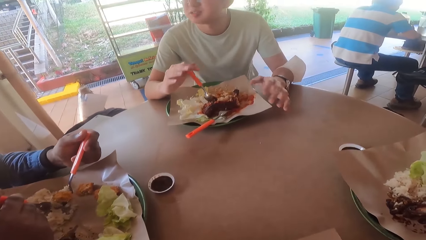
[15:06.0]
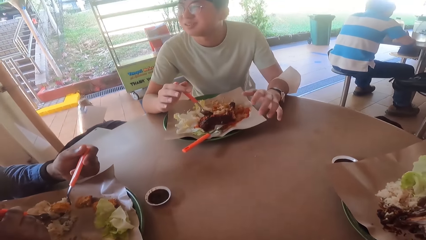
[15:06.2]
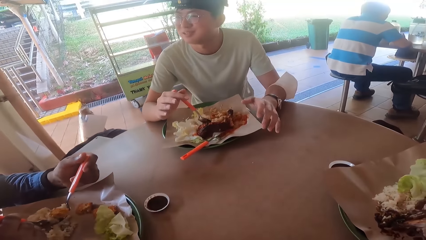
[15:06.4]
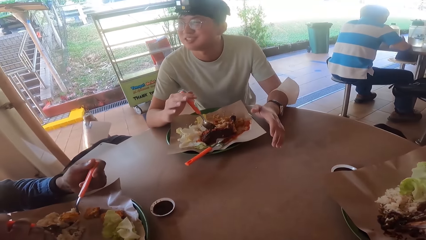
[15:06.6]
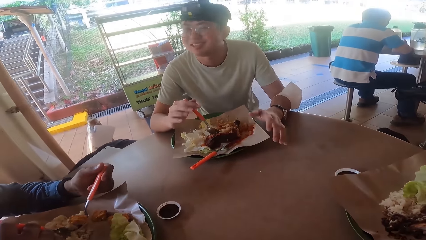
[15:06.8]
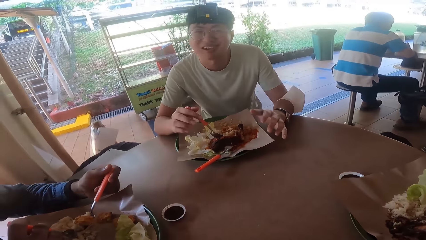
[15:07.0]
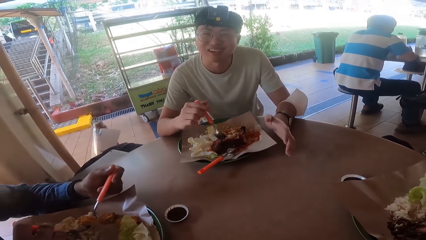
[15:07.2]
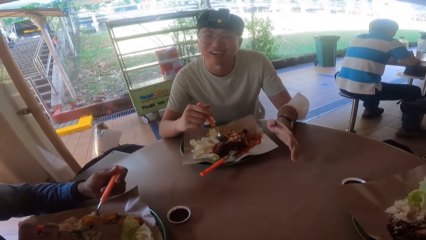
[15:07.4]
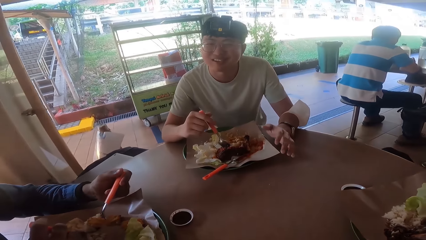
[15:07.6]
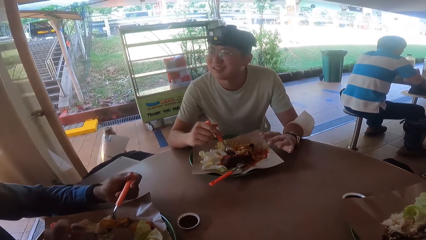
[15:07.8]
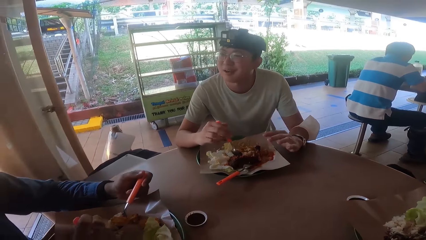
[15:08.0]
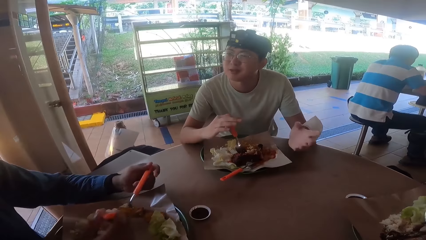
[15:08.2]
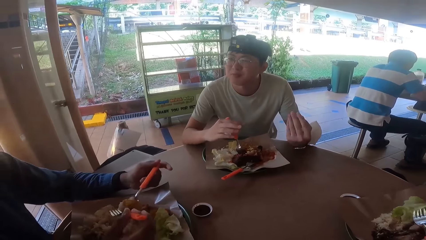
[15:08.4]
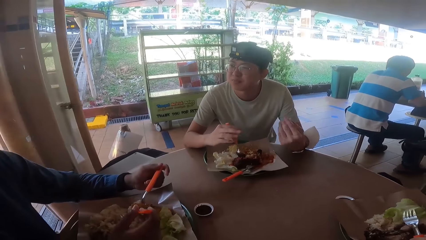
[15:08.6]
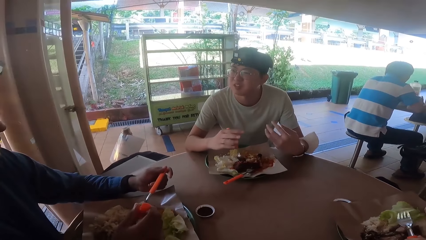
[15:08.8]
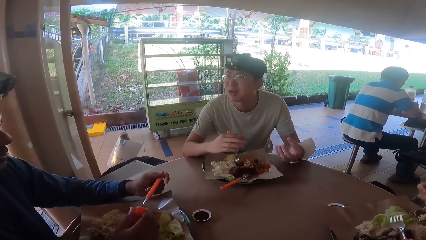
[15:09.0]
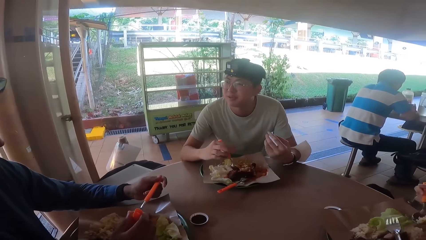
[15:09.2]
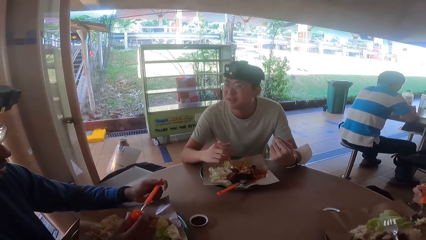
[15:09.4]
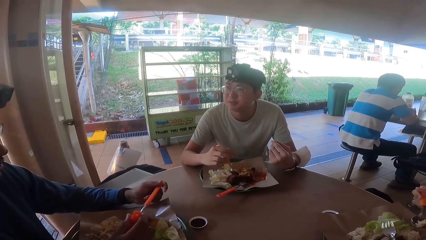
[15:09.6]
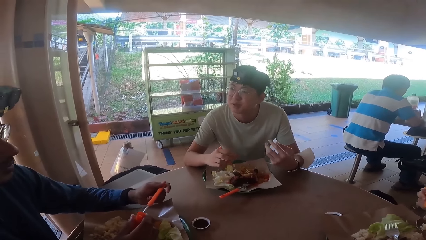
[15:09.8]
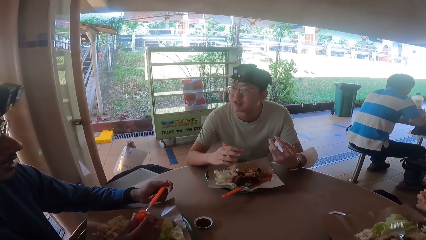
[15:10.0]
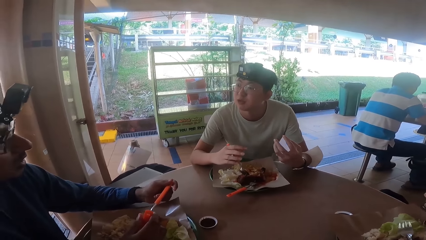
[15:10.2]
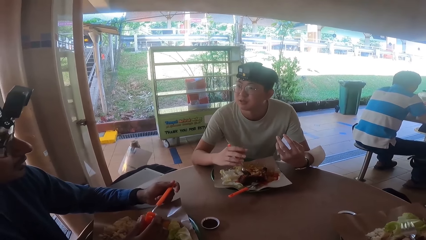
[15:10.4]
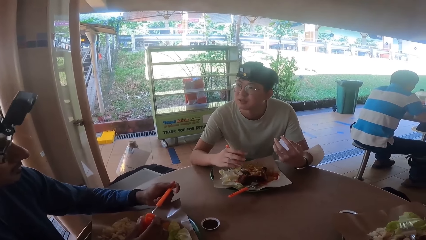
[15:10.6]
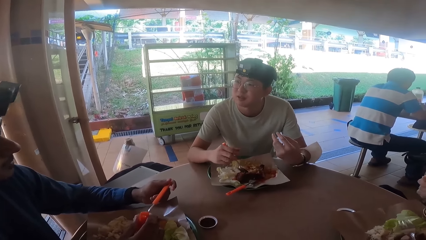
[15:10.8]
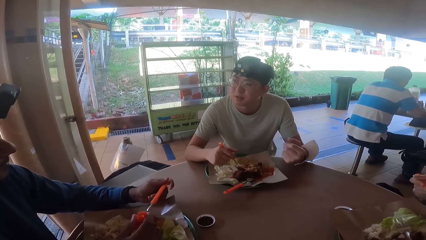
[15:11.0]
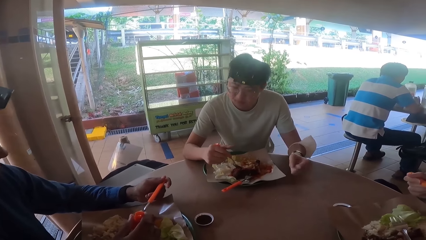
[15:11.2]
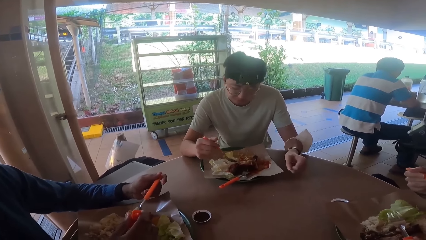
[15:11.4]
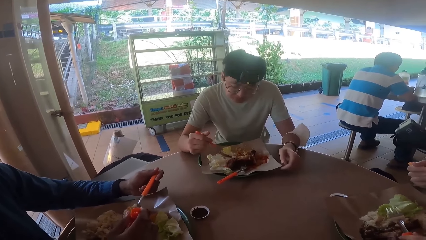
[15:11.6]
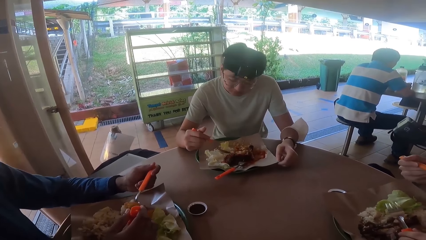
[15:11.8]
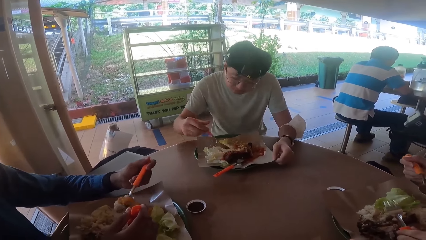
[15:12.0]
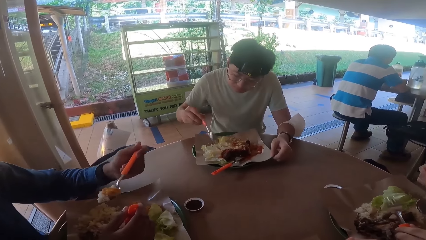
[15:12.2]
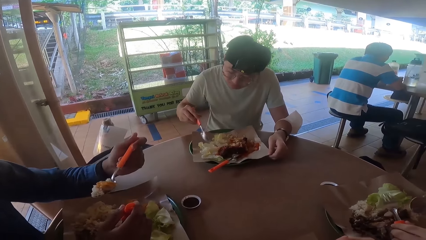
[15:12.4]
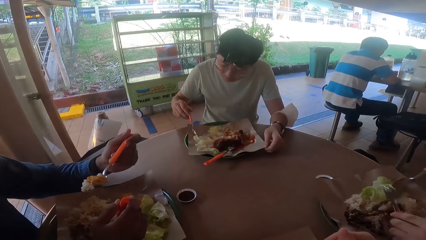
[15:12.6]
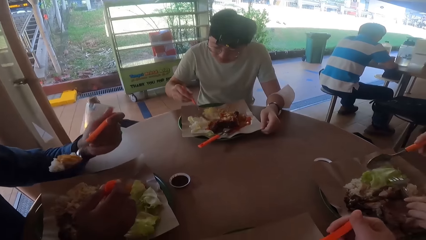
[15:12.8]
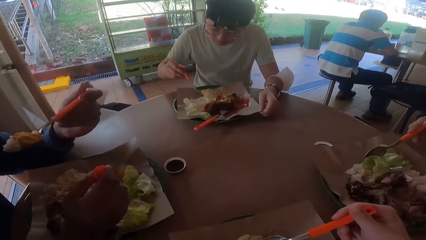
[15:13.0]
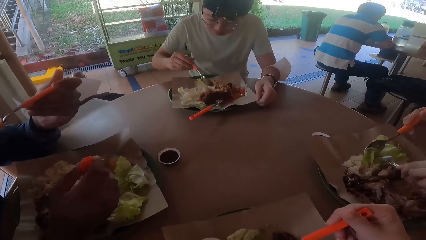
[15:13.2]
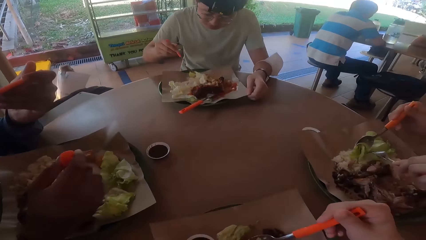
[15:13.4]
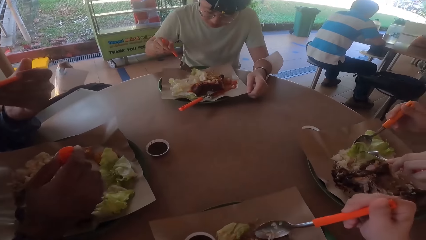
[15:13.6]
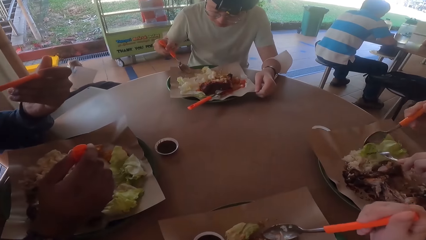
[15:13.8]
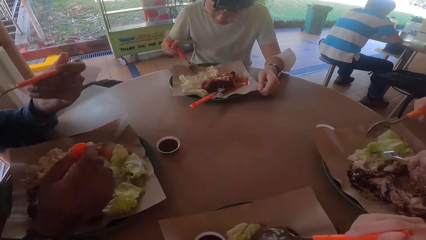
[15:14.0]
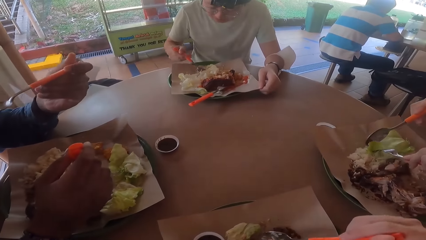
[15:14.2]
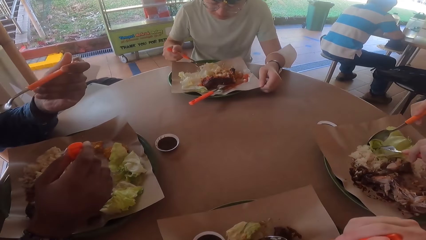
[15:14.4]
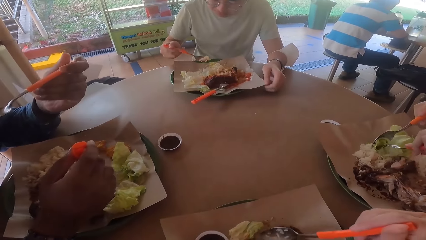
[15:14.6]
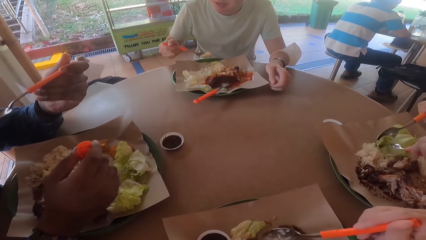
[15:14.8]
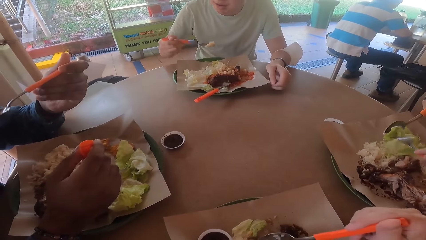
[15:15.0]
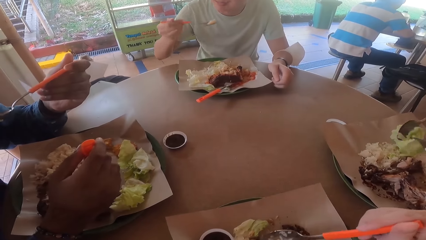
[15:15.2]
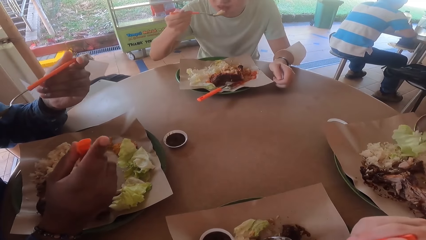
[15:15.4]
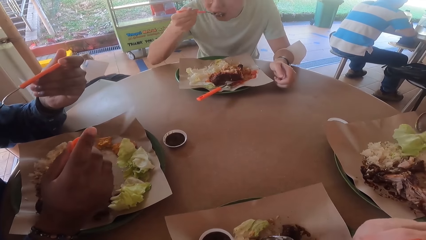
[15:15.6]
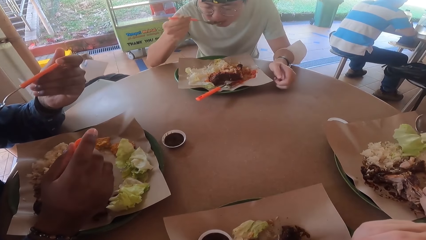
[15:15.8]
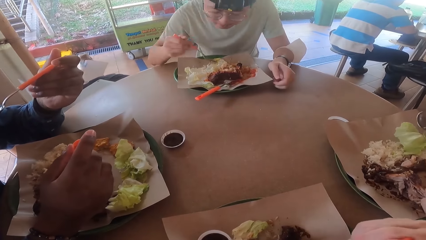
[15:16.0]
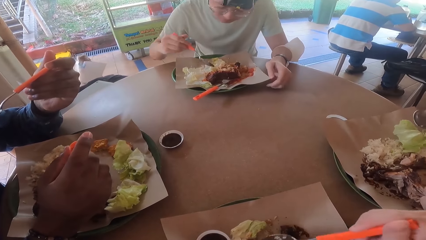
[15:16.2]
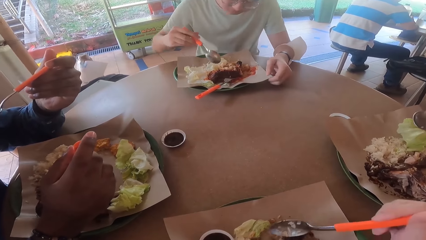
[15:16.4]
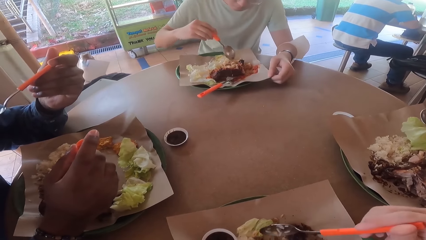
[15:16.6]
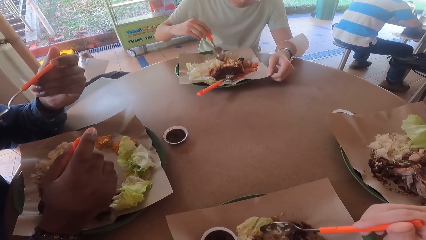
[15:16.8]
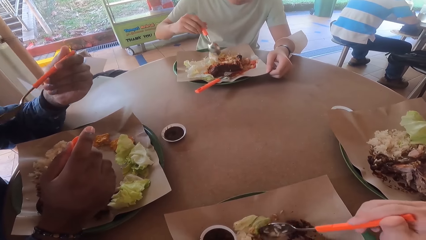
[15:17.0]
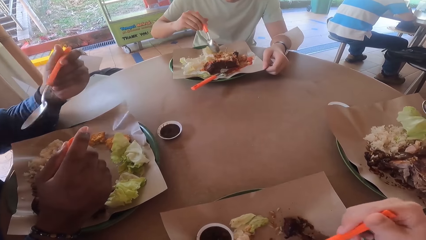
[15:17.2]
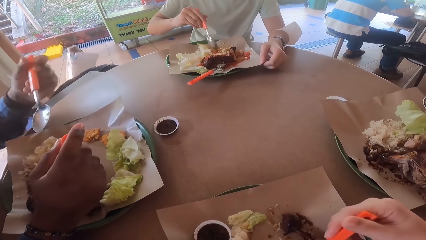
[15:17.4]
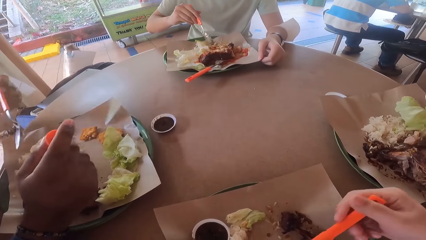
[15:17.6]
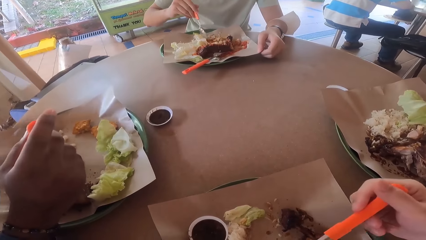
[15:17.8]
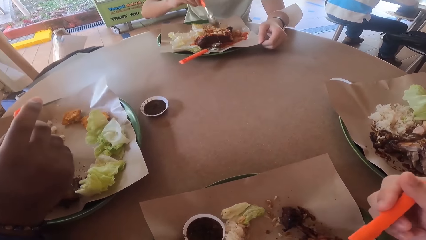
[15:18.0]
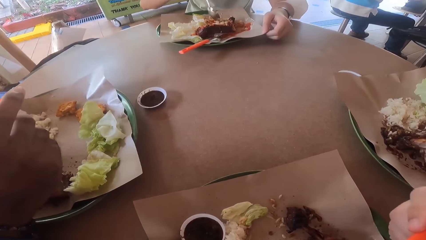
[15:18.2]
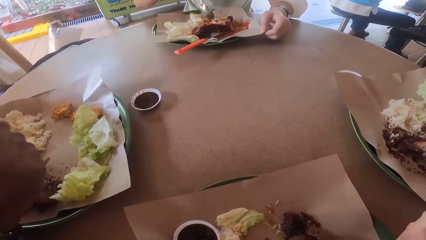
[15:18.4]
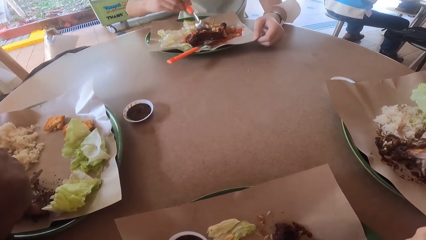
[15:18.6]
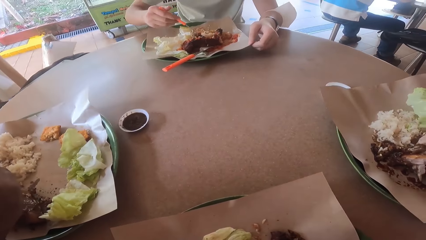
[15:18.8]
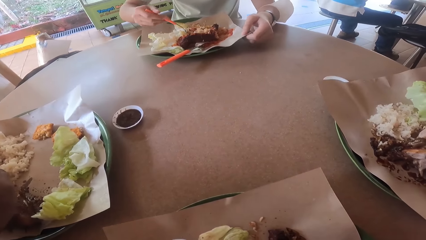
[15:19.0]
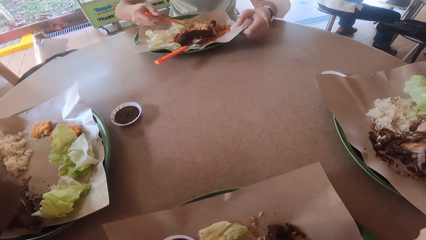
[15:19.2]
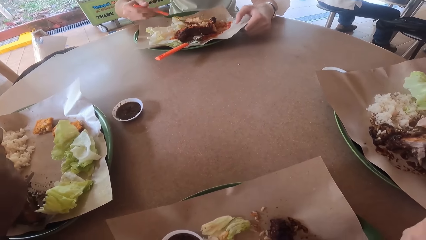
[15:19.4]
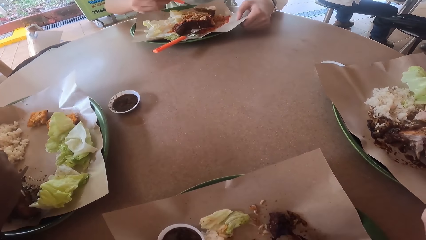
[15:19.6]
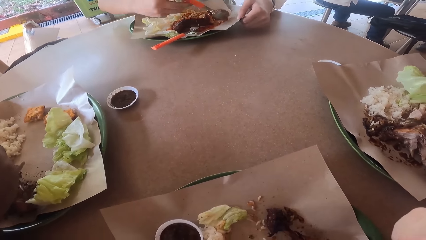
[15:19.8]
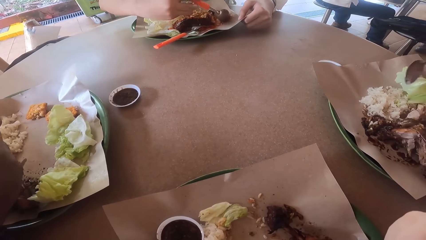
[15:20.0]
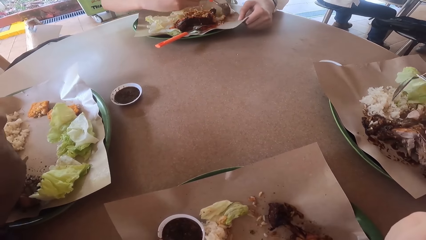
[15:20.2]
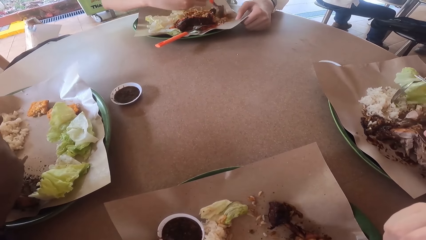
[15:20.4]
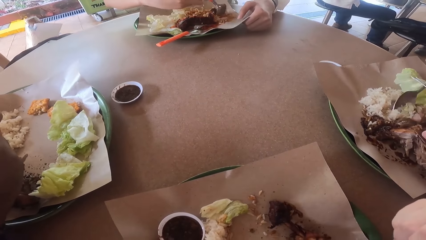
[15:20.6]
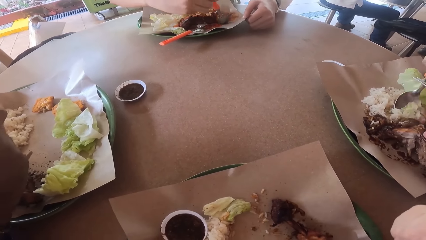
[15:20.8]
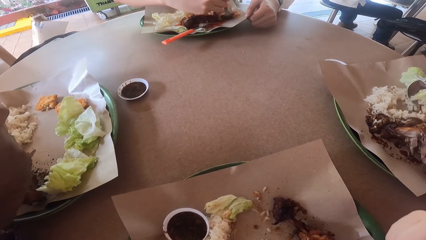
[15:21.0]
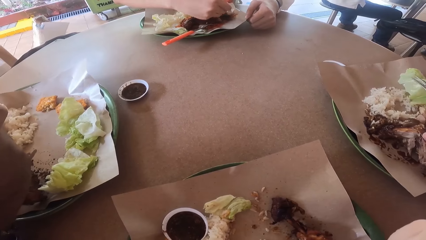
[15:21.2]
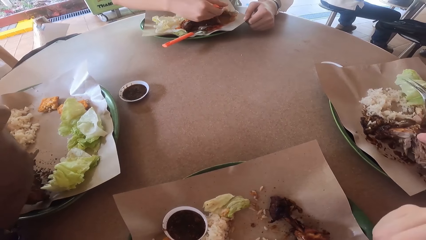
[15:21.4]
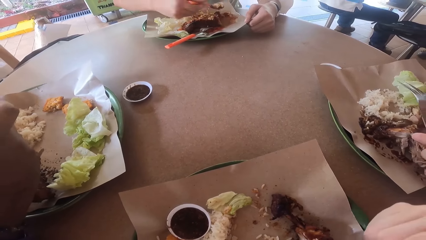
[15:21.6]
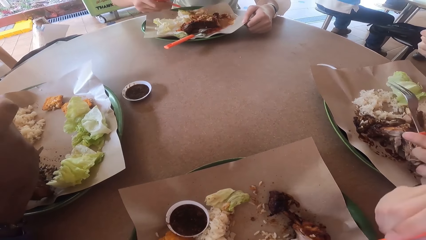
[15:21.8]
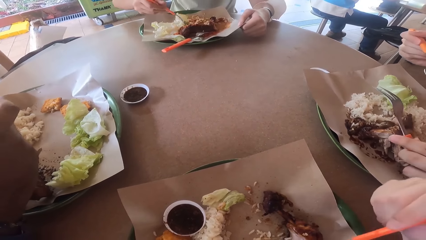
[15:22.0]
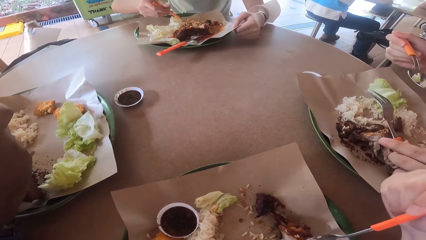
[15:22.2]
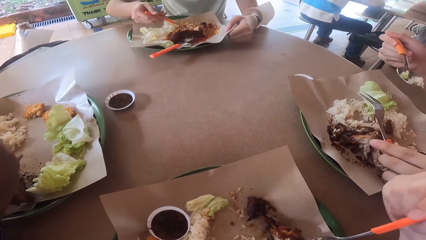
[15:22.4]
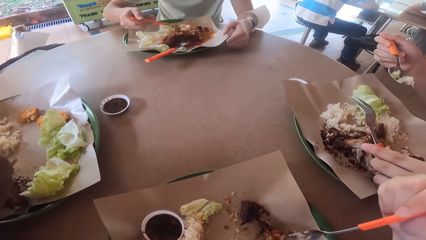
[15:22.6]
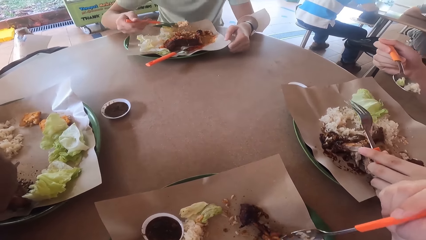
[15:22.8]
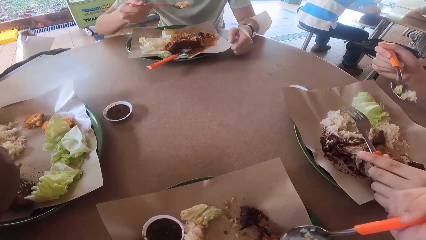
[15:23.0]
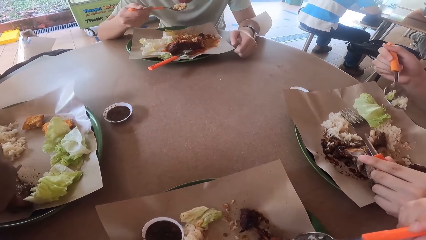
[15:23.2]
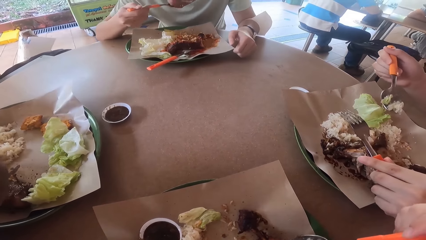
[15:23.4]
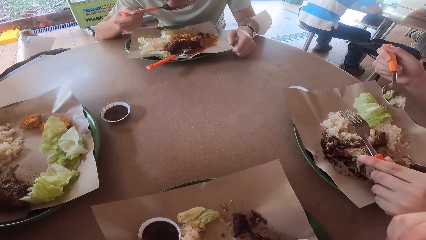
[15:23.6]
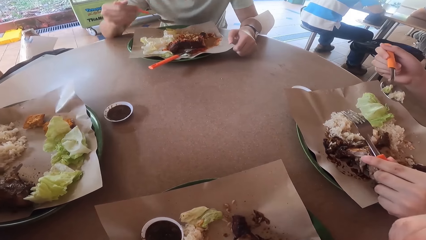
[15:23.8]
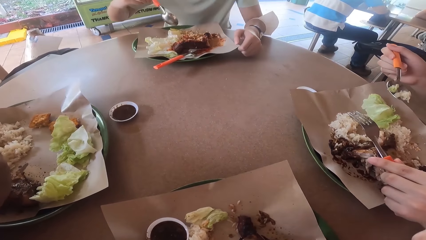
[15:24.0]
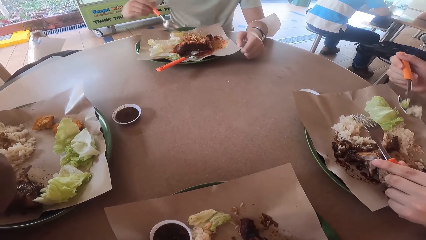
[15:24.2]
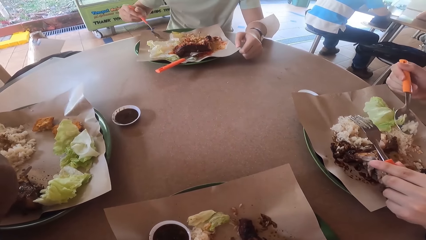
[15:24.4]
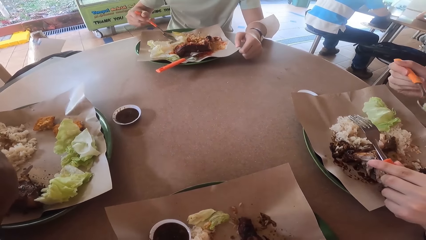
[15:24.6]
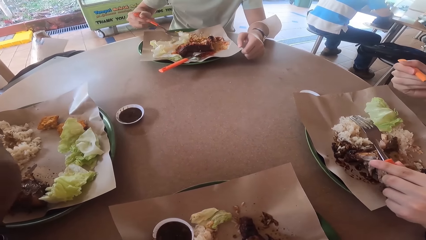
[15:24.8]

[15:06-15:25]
A man demonstrates with his hands on the table. Another man scoops food. A third man scoops lettuce. A fourth man holds a fork and takes a bite of food. The second man converses with the fourth man. The camera wearer pokes the food with a spoon. A fifth man eats food from his plate. The camera wearer scoops the food. The fourth man holds a spoon and fork. The third man takes a bite of the lettuce. The second man takes a bite. The first man eats food from his plate. The camera wearer pokes the food with the spoon. The fourth man holds the spoon and fork. The second man scoops food. The fifth man eats food from his plate. The third man holds a fork and scoops food with a spoon. The second man scoops food with a spoon. A sixth man eats food from his plate. The third man holds a fork and spoon. The second man takes a bite of the food. The first man eats food from his plate. The third man holds the fork and takes a bite. The second man scoops the lettuce.
